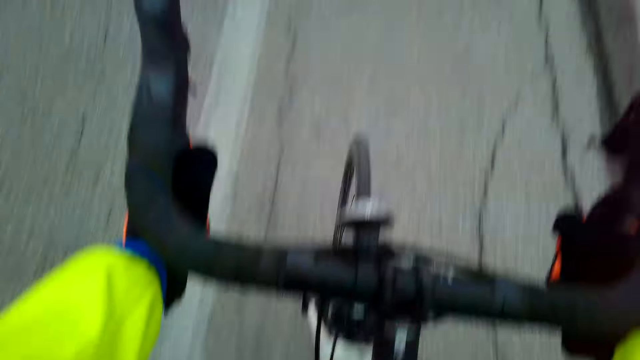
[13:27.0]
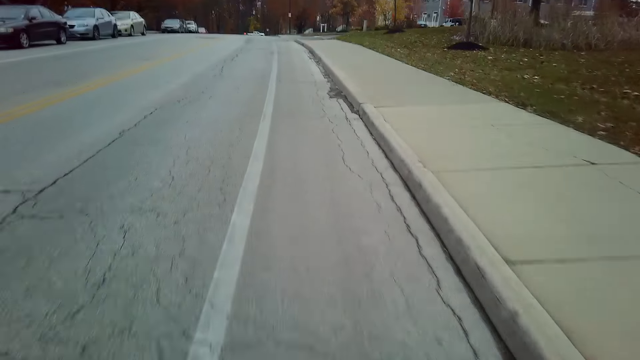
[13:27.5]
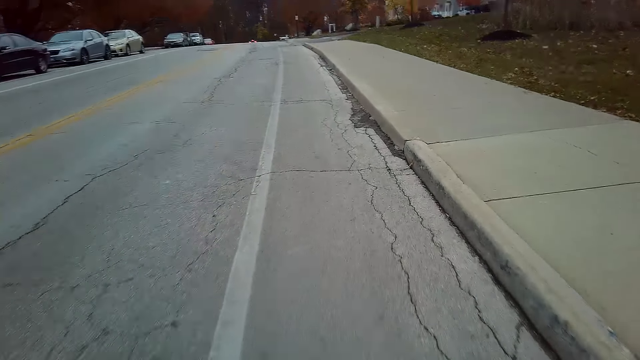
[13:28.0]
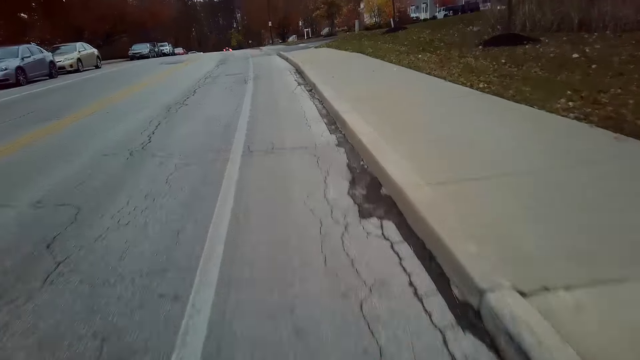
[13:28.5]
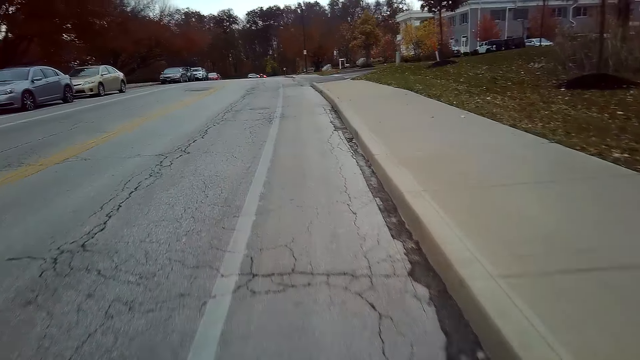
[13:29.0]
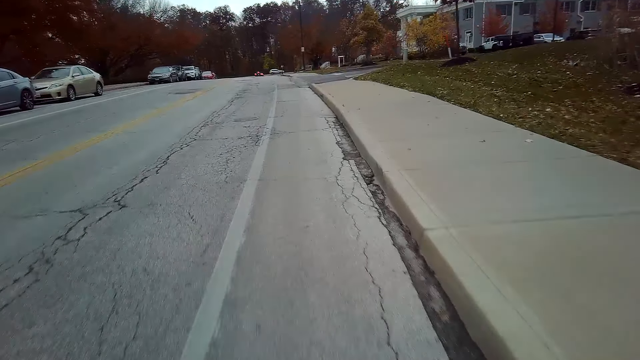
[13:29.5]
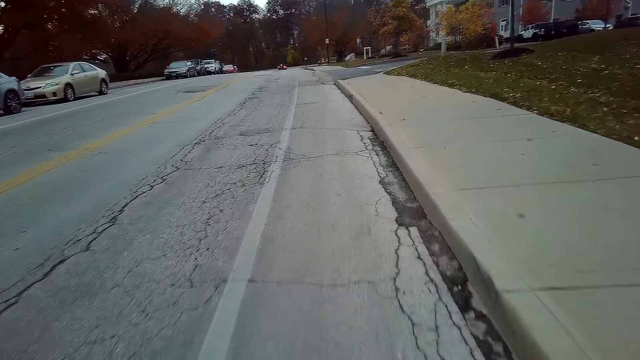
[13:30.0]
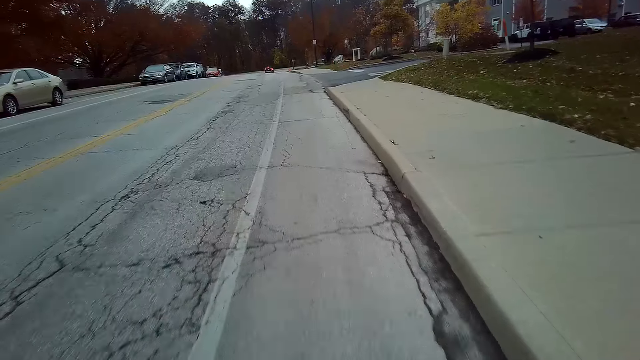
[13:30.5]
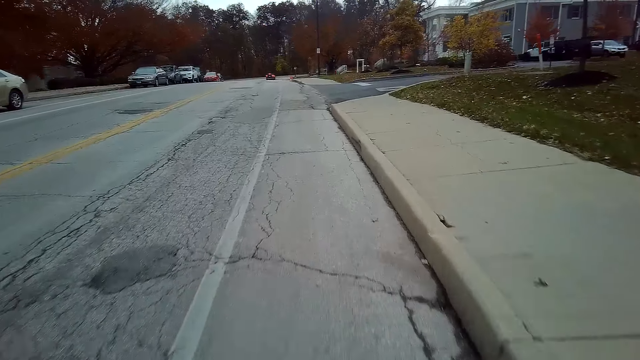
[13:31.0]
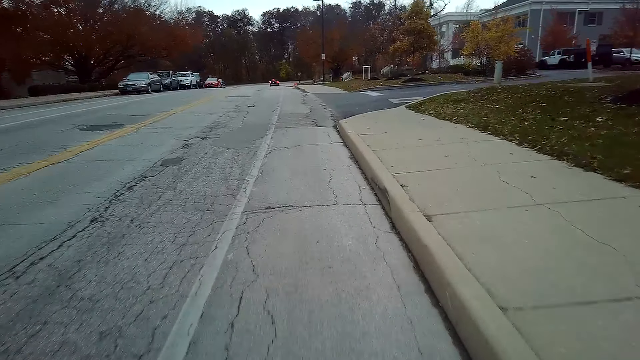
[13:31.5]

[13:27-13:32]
The camera wearer cycles the bicycle on the road.

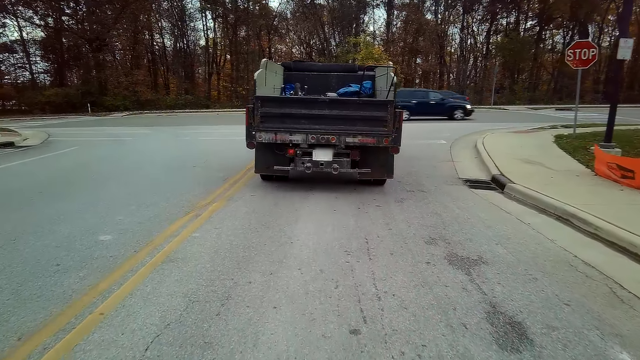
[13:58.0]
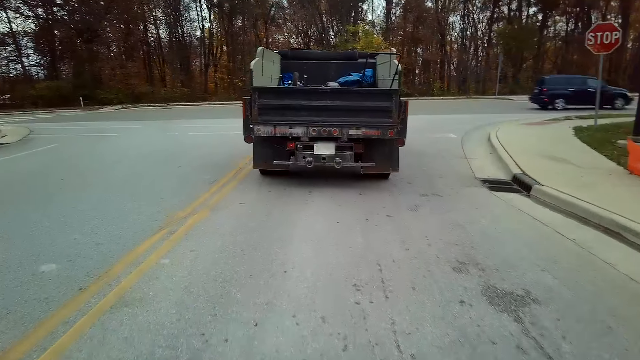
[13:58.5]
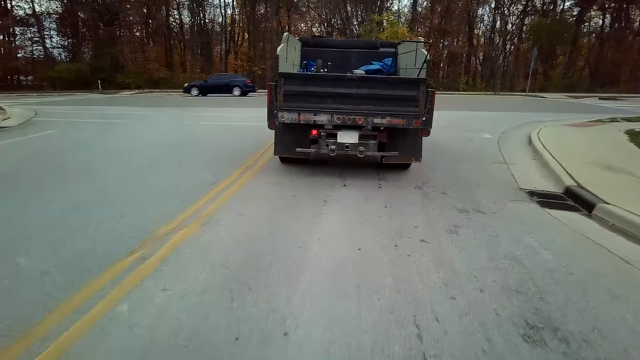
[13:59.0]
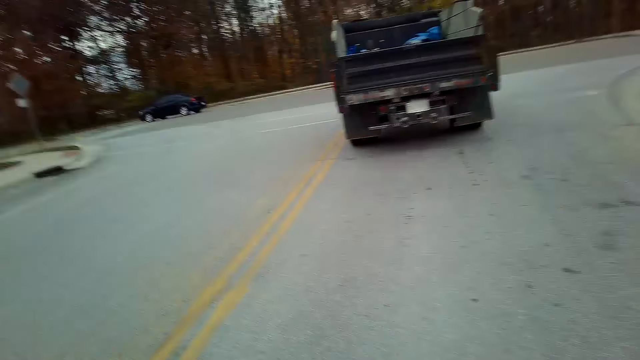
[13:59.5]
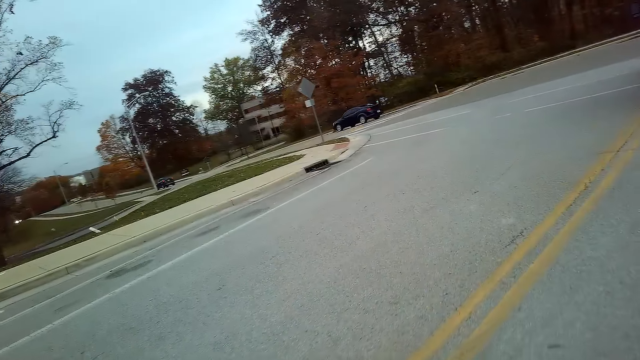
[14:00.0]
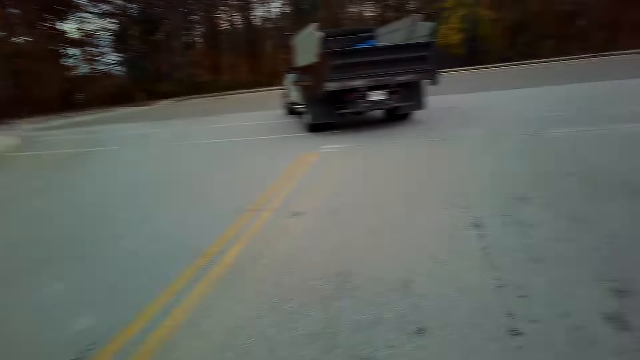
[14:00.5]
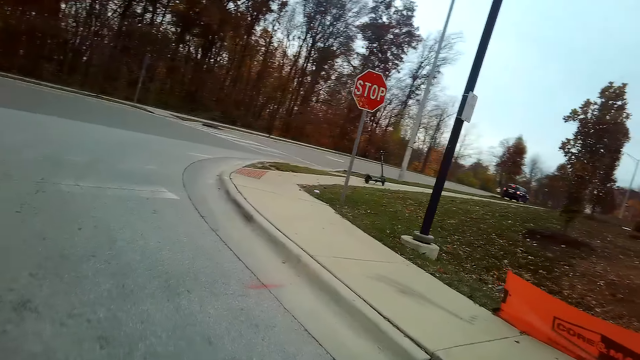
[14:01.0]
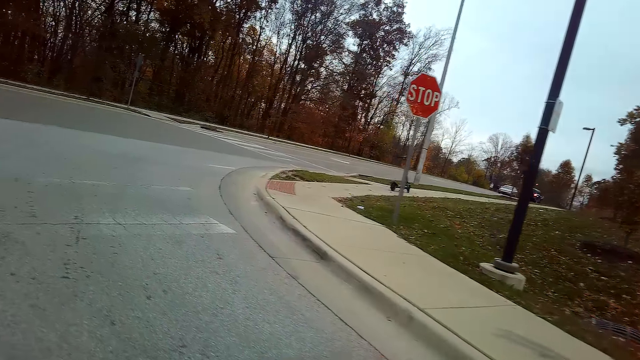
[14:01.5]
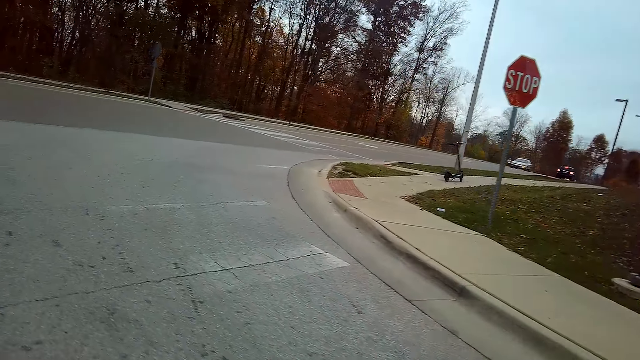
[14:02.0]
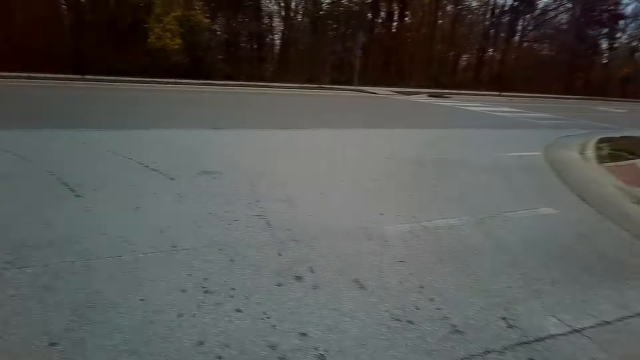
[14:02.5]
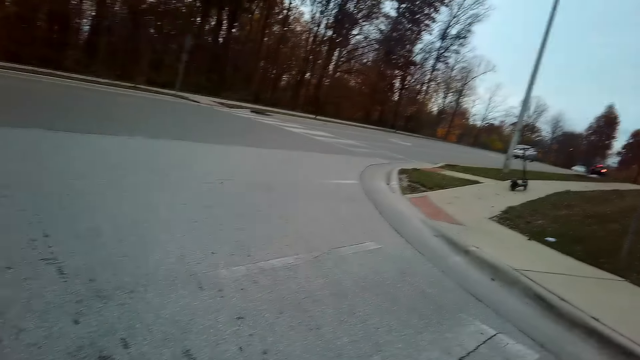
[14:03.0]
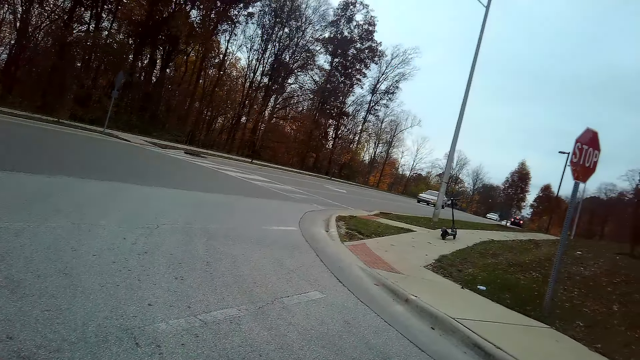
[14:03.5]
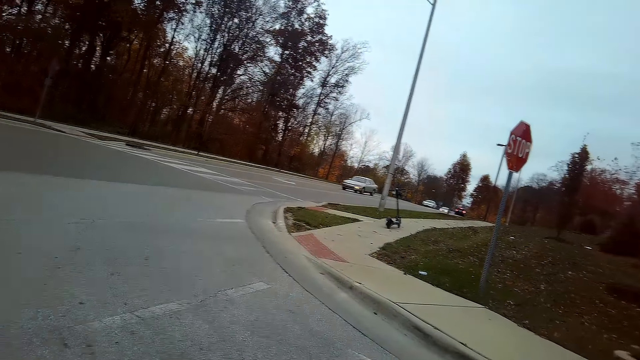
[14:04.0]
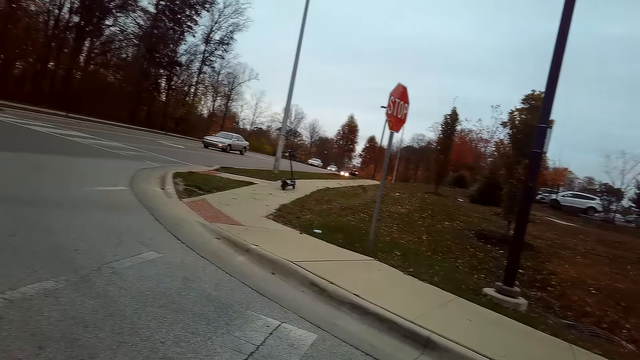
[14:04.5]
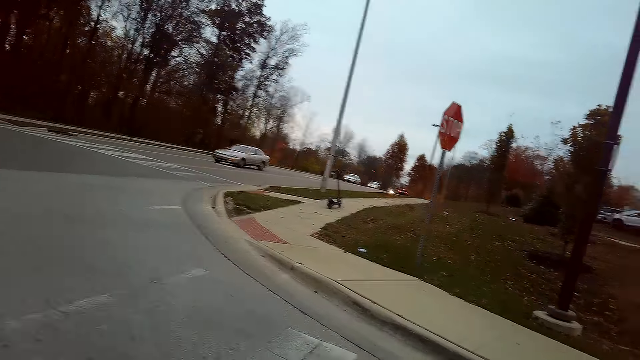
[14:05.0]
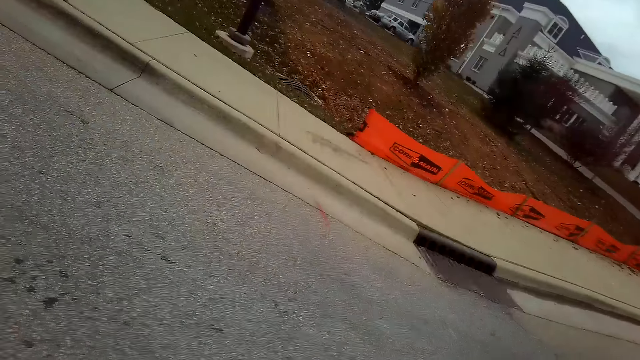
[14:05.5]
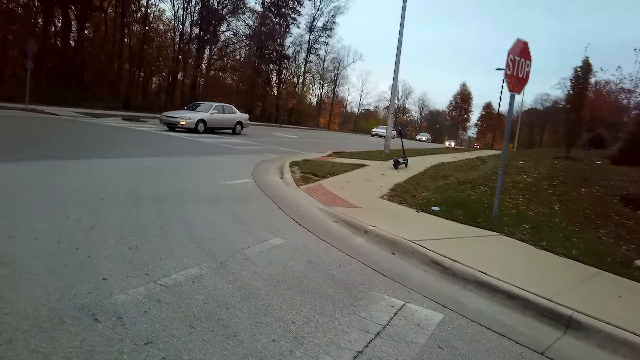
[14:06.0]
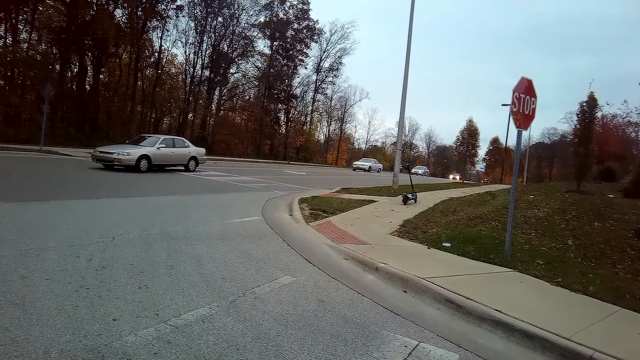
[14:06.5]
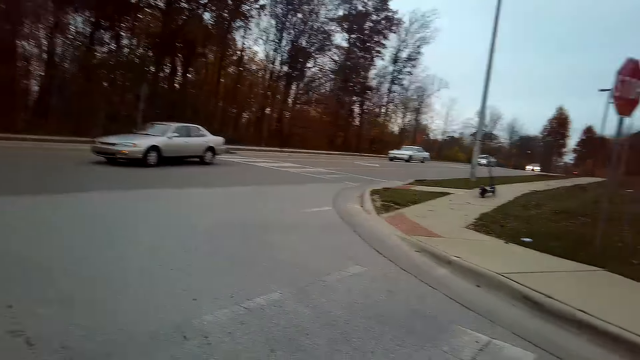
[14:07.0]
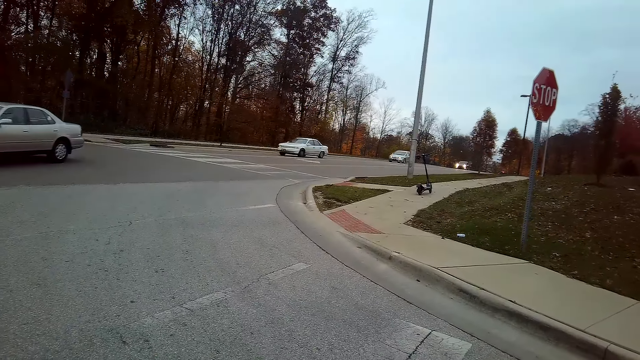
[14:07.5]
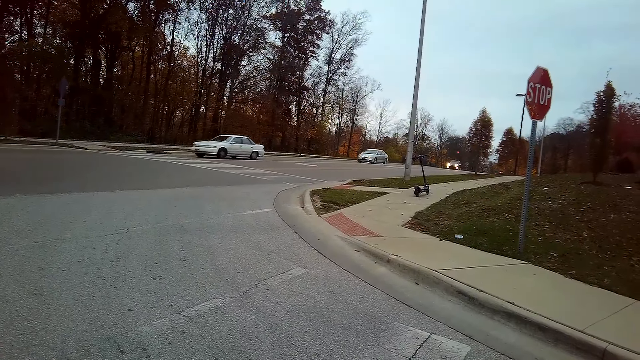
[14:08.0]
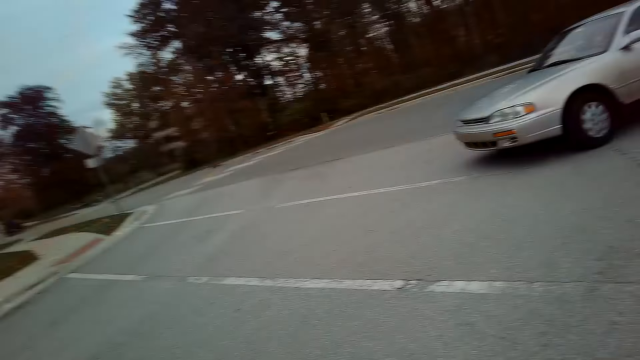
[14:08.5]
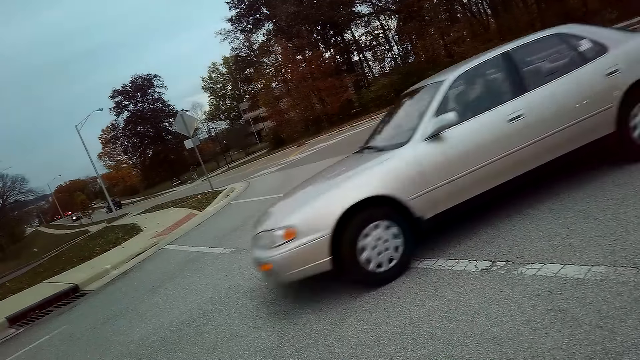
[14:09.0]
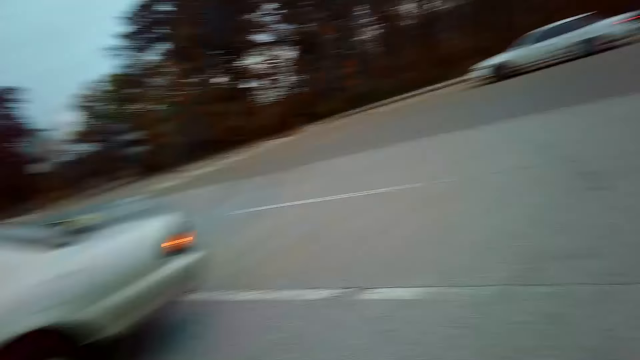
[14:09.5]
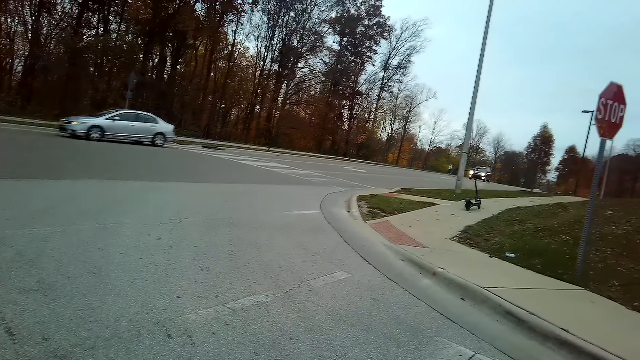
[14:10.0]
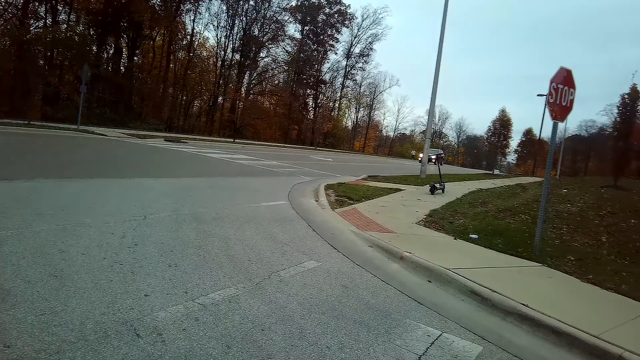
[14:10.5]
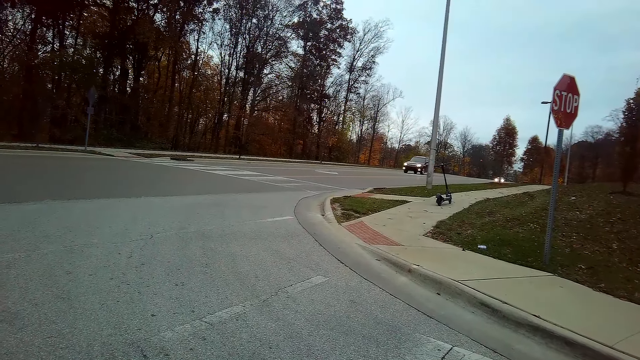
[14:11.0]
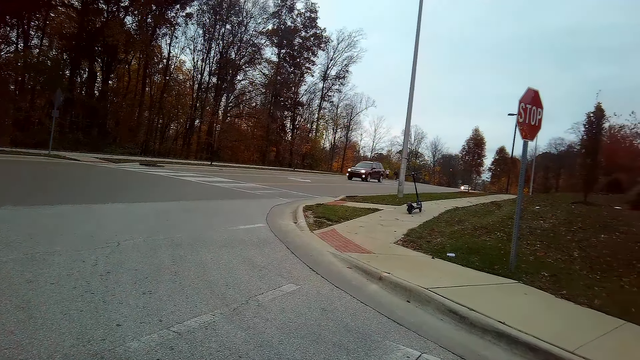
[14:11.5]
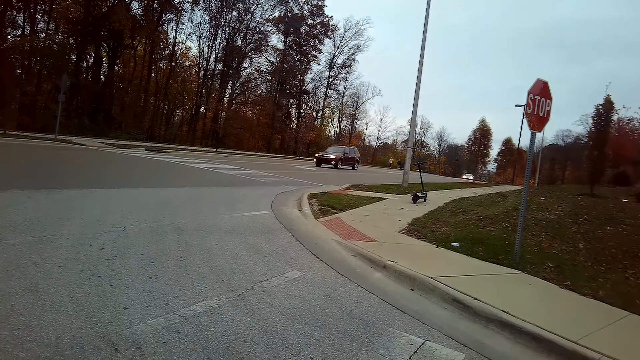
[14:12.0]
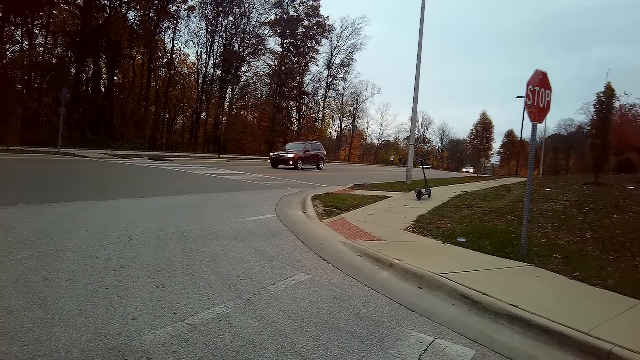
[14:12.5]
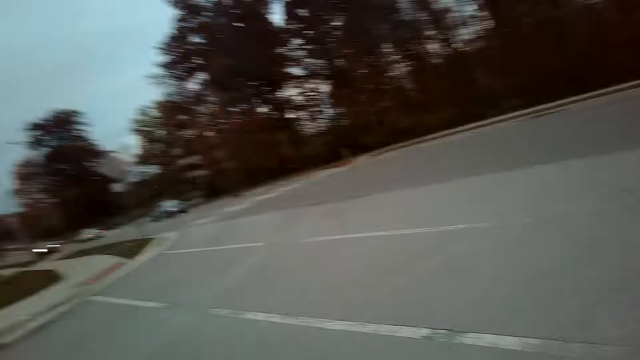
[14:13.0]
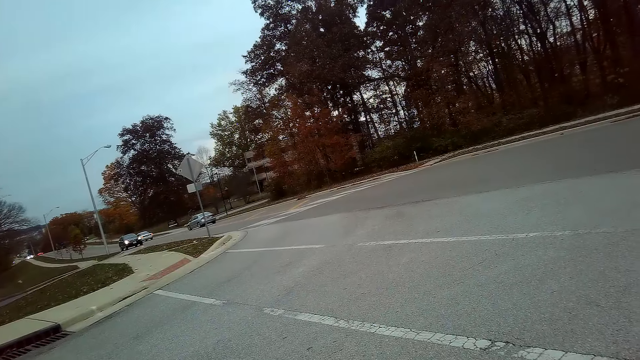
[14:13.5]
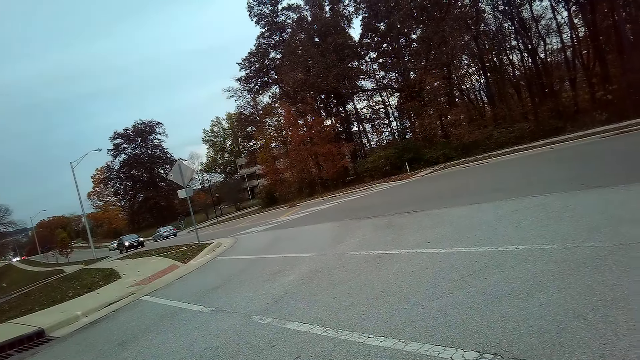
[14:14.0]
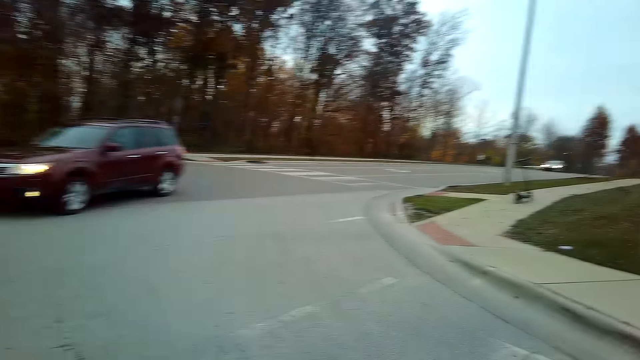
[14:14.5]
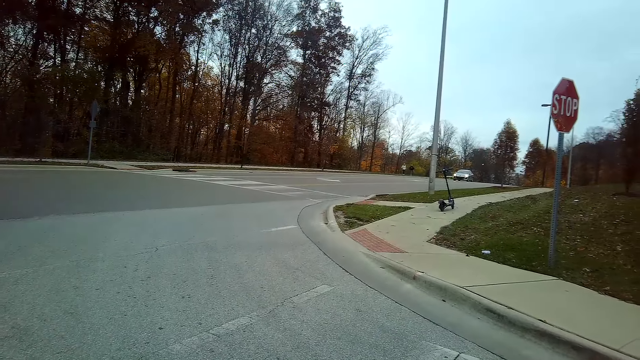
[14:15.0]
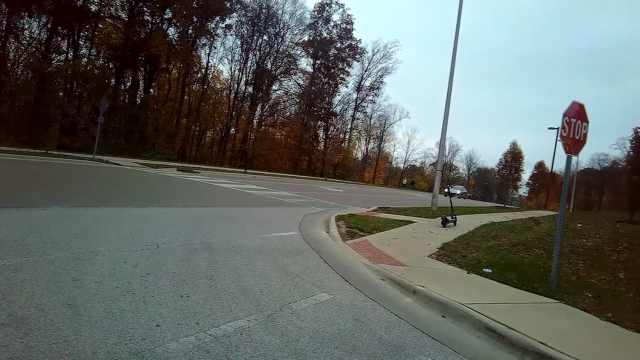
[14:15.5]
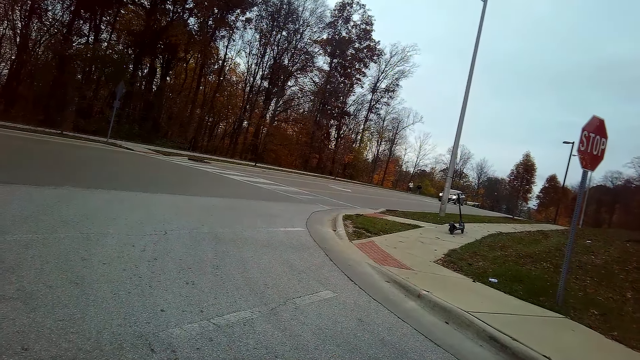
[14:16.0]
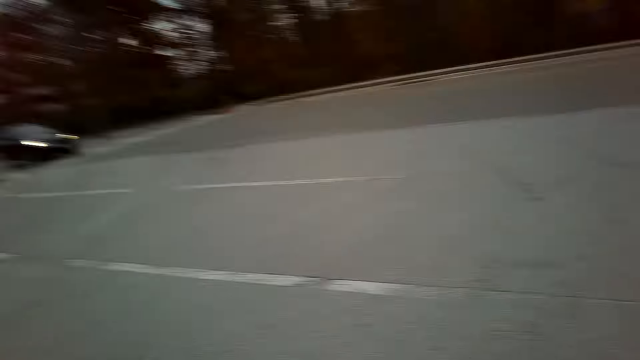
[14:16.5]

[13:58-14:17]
The camera wearer looks around. They stop on the road. They look around the road. They stop a bicycle.
